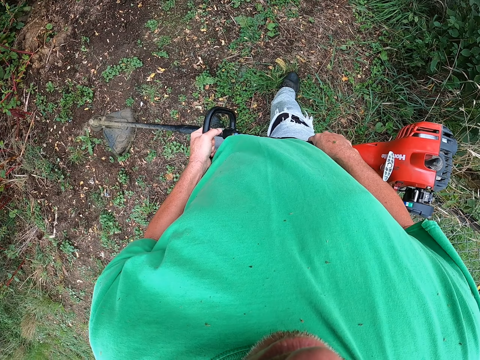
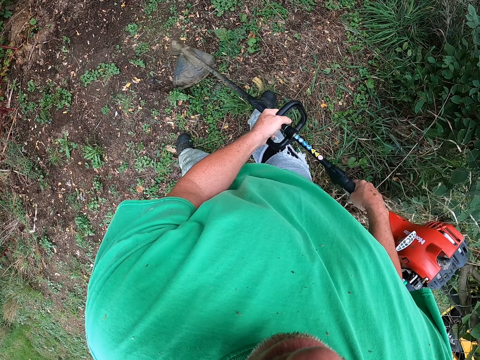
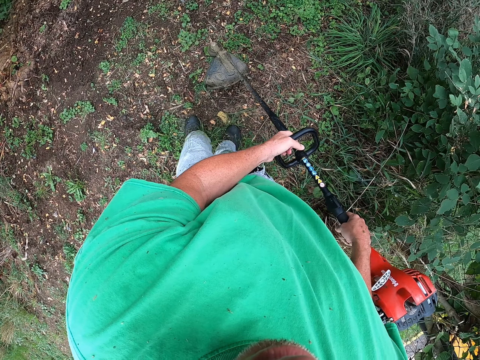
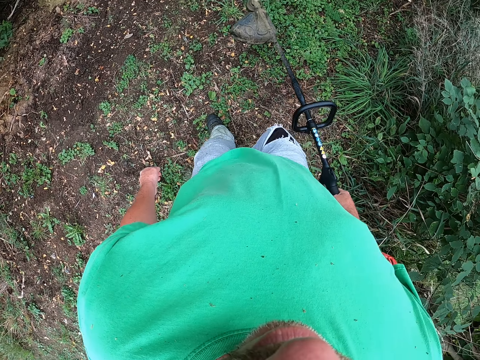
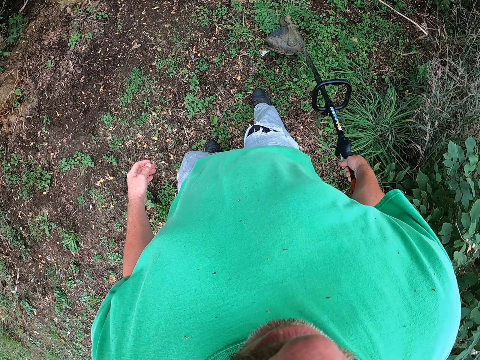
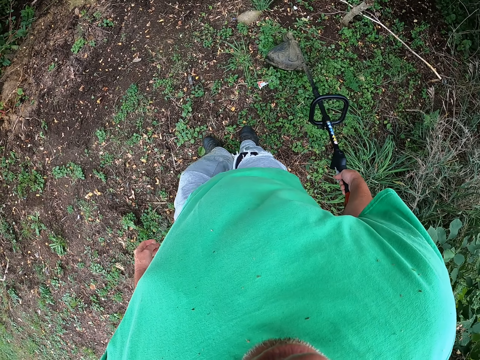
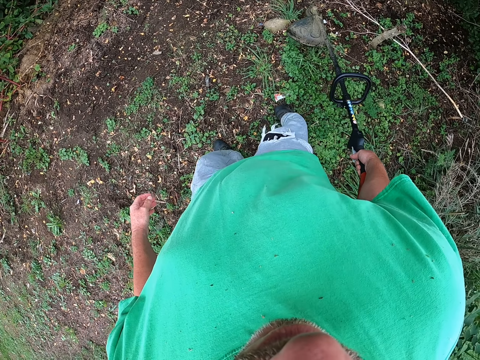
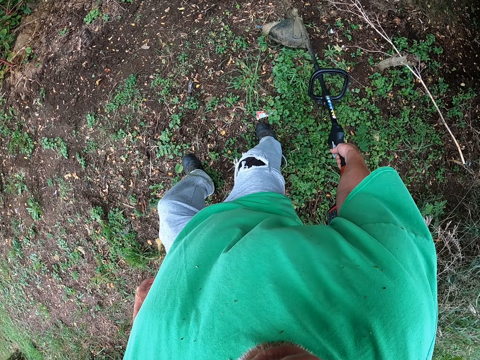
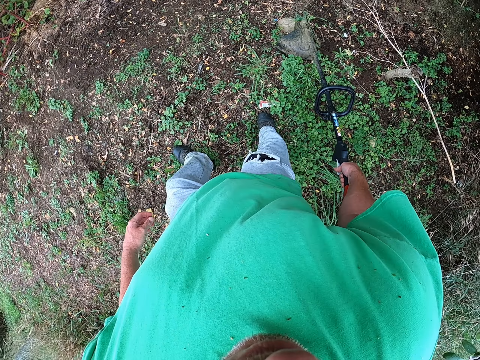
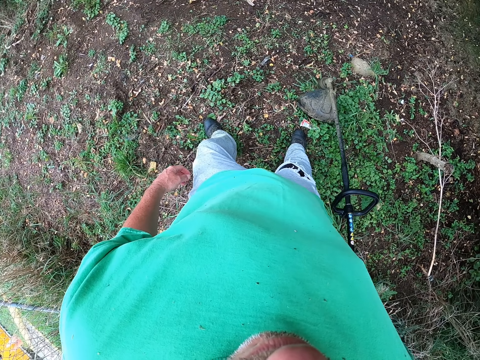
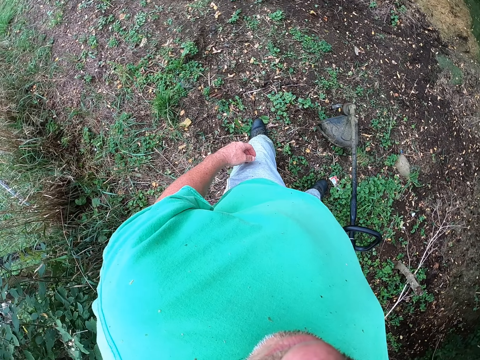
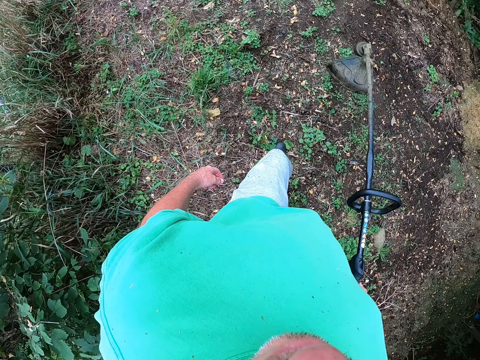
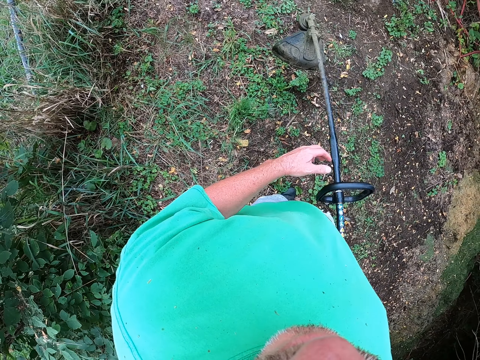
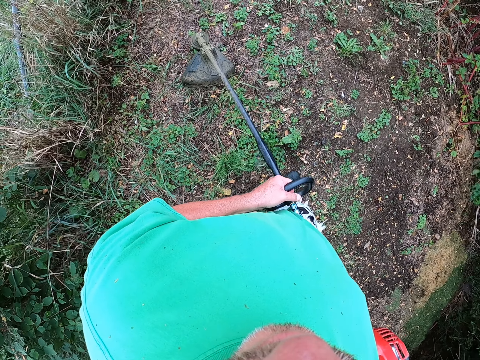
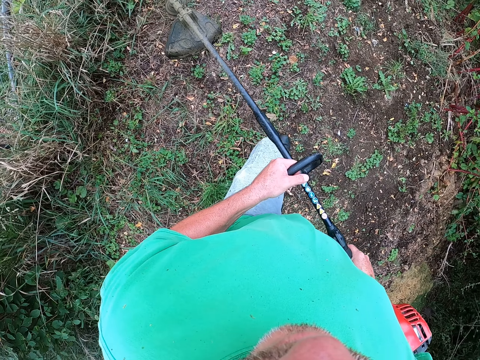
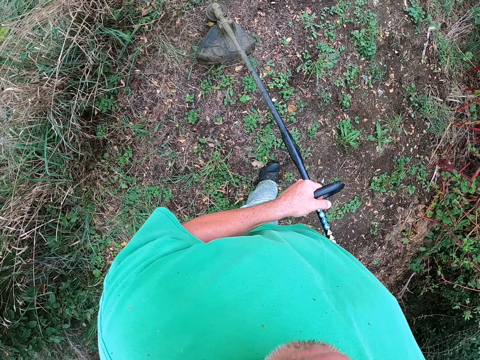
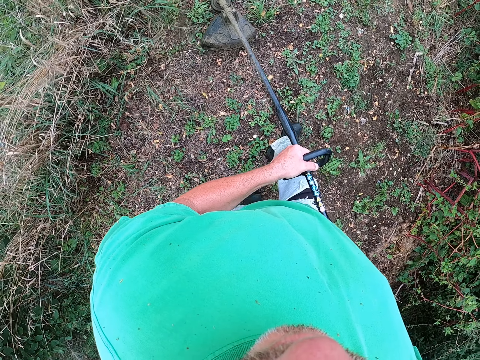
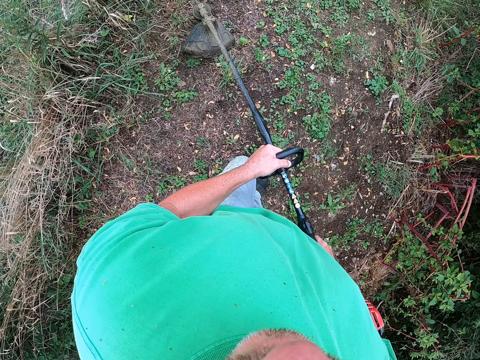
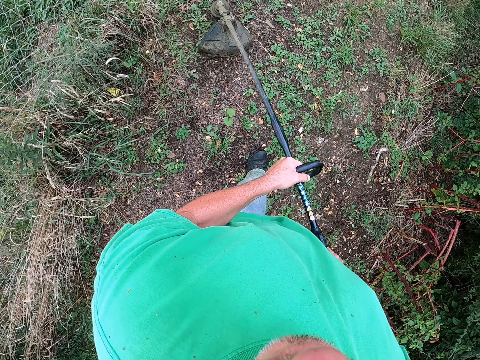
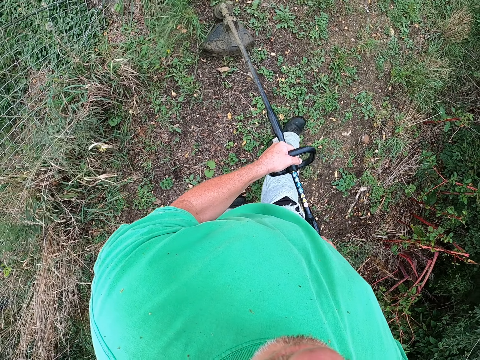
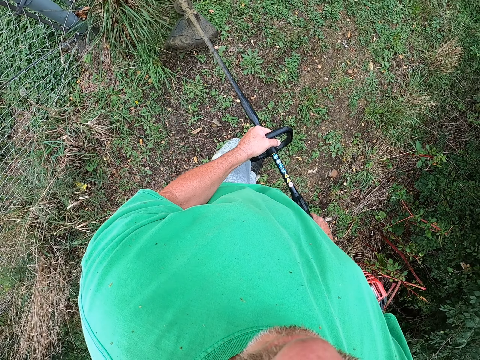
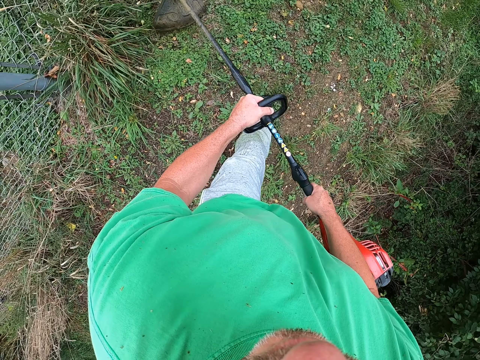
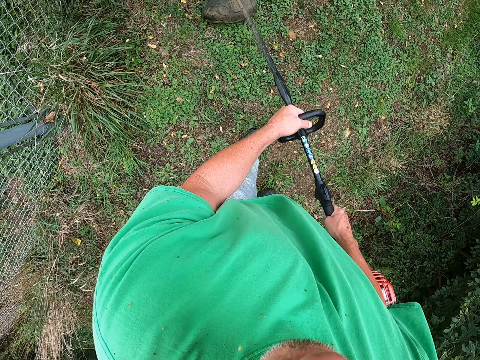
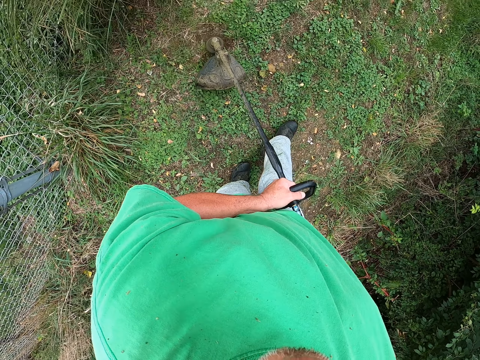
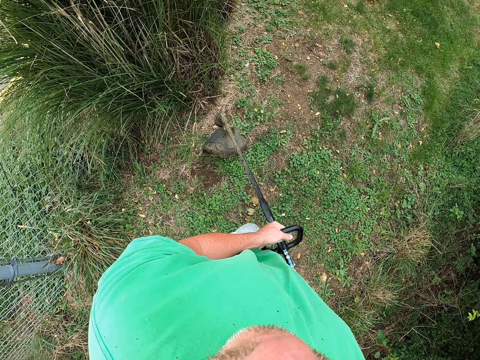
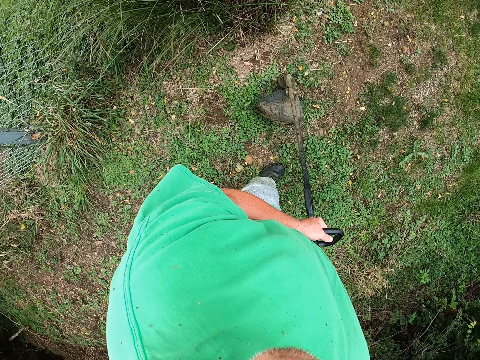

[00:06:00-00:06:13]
The camera wearer pulls his hand off the brush cutter. He walks around the field. He cuts the grass with the brush cutter on the ground. He holds the brush cutter with both hands. He walks around the field. He cuts the grass with the brush cutter.

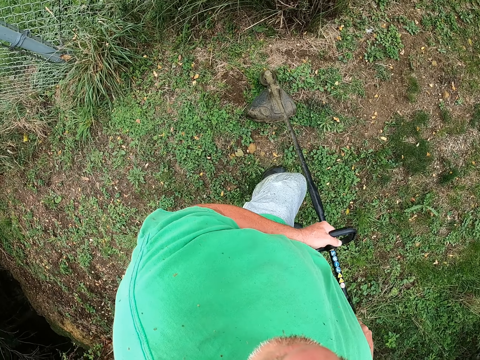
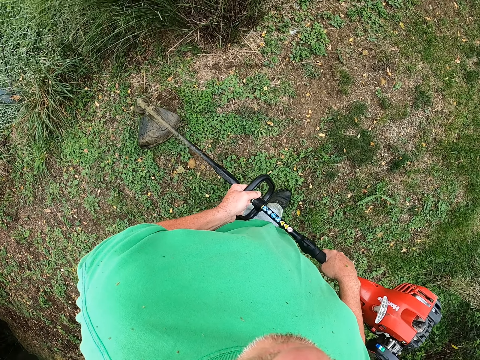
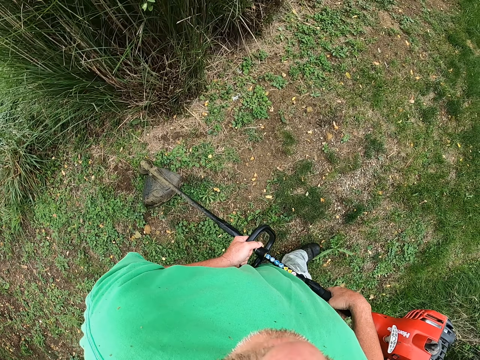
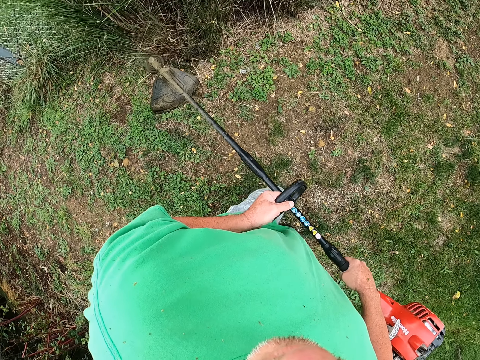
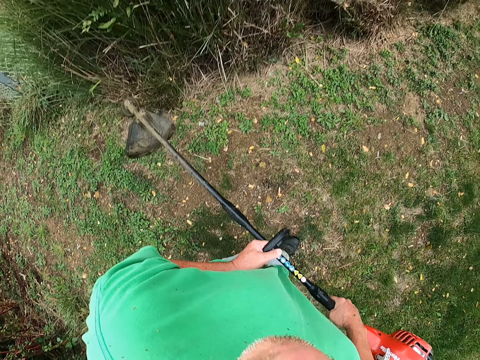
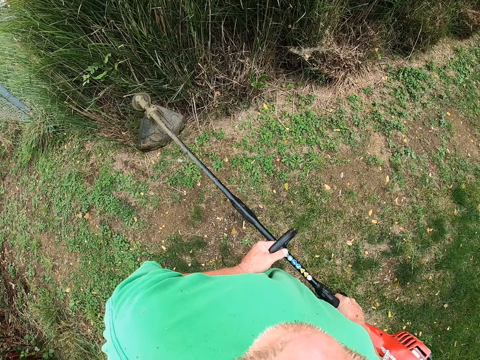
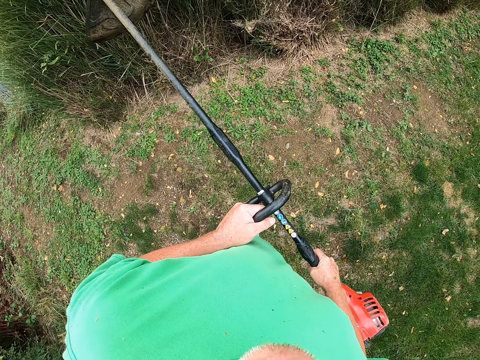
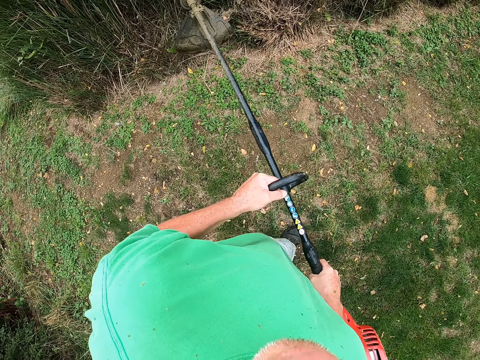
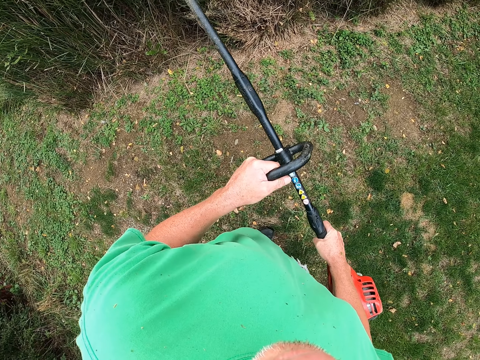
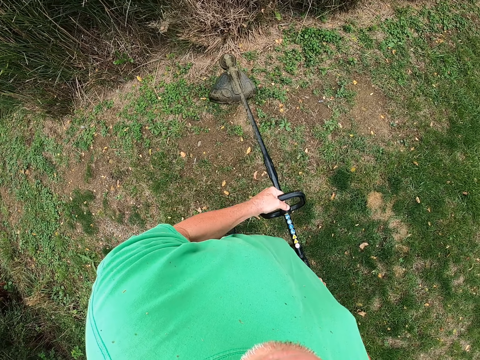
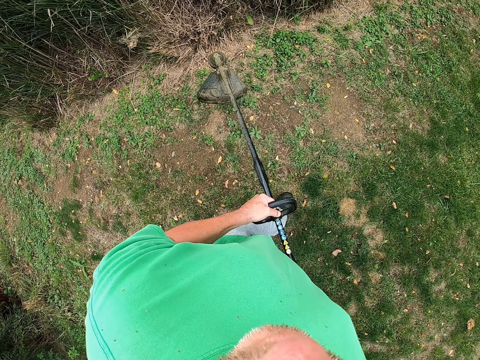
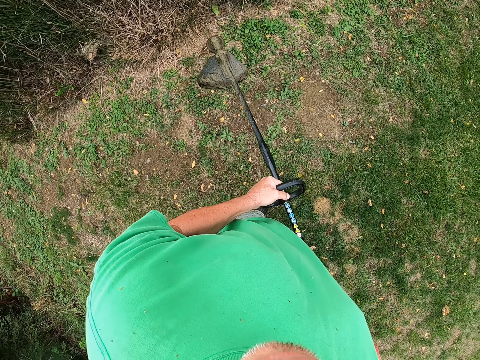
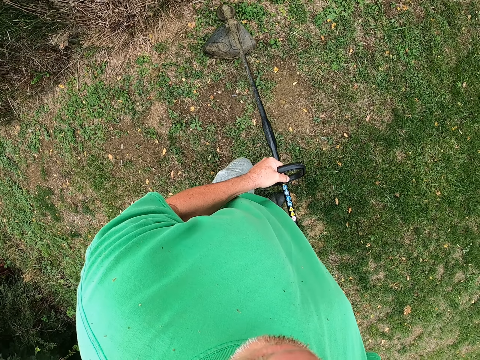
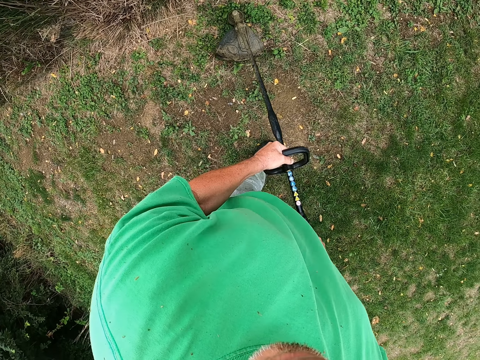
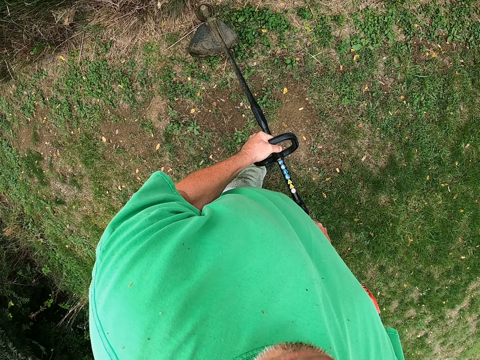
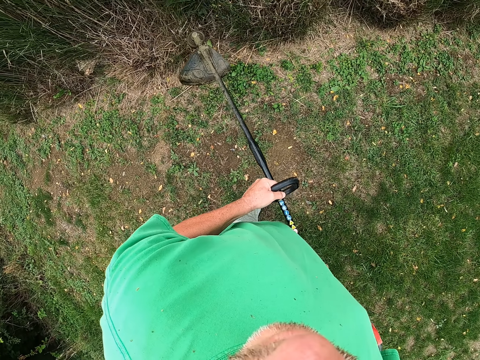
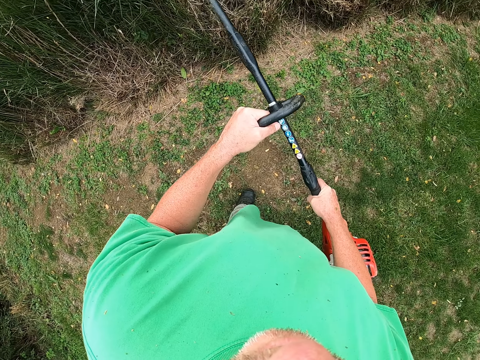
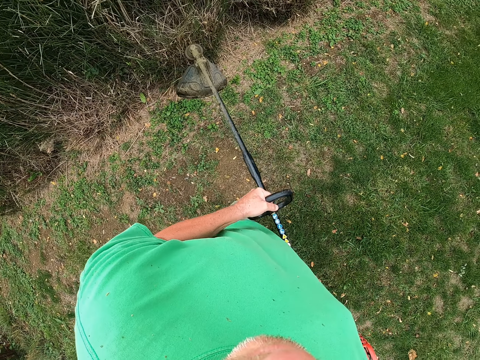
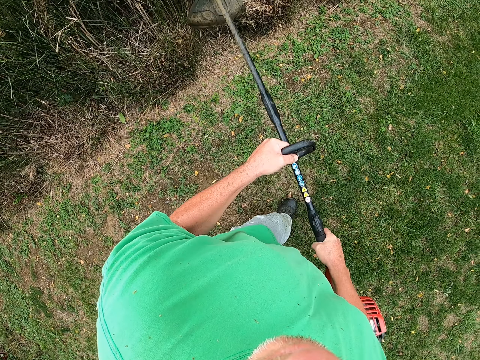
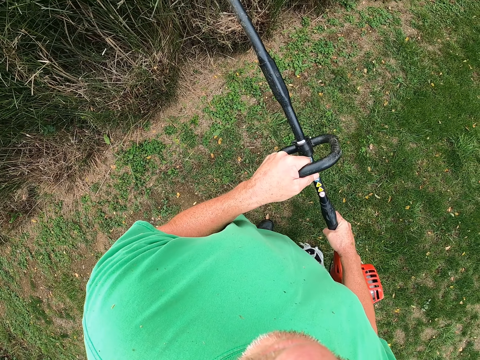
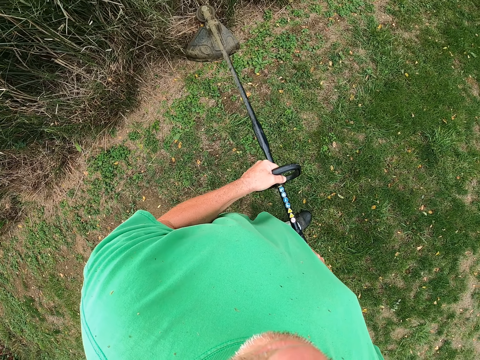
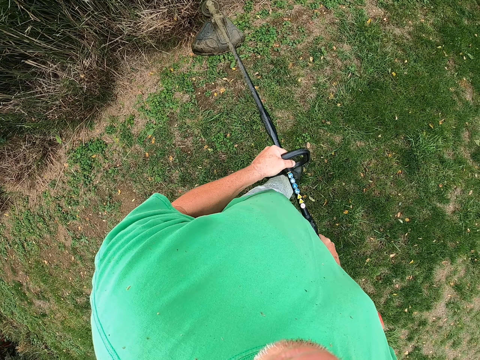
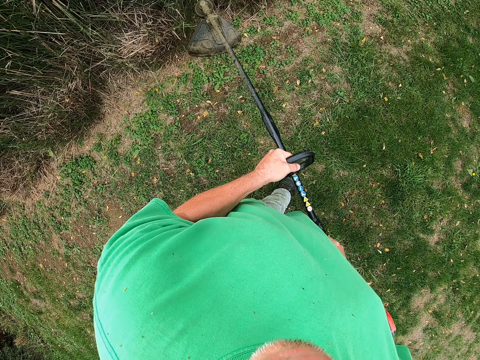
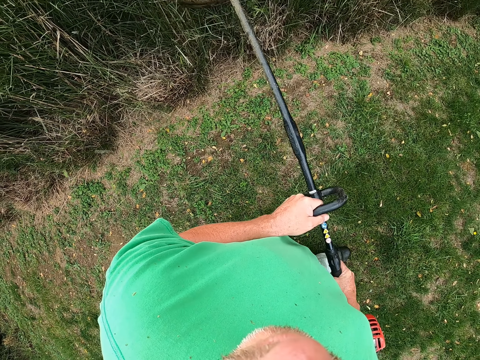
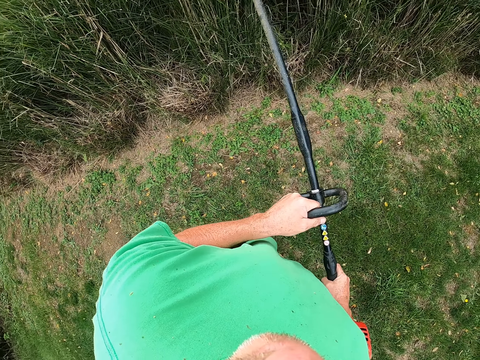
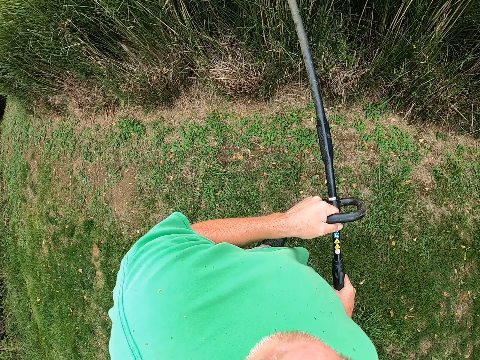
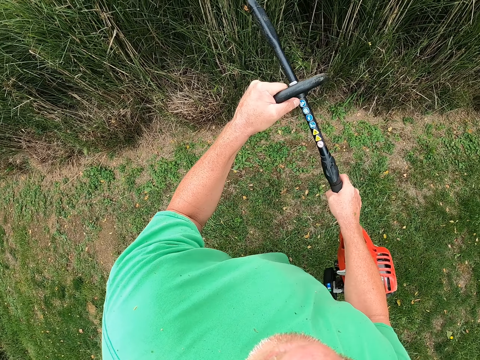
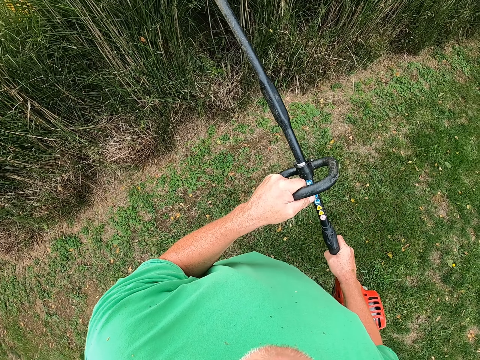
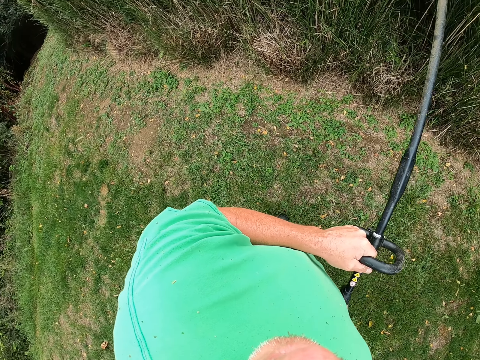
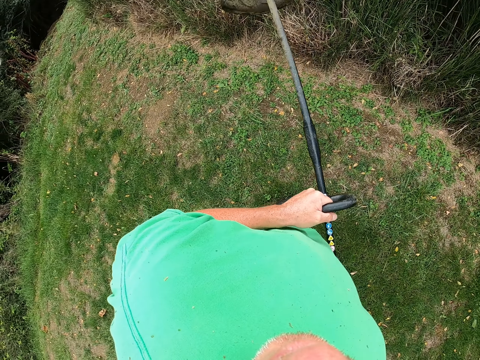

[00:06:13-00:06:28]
The camera wearer trims grass on the fence. They lift the brush cutter and cut the grass with the brush cutter.
